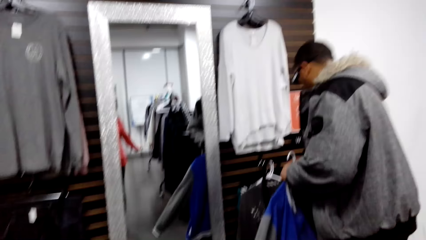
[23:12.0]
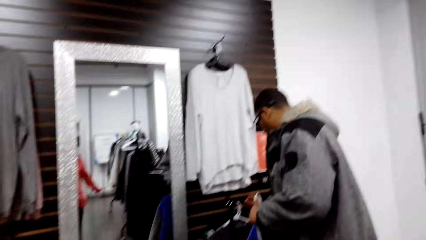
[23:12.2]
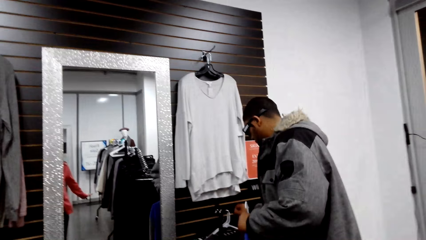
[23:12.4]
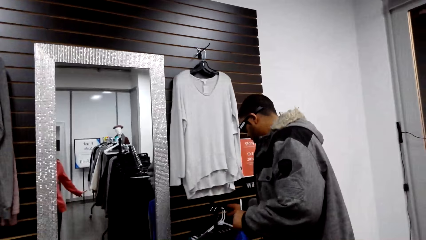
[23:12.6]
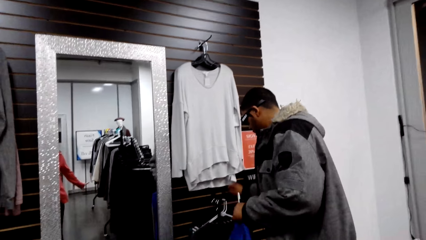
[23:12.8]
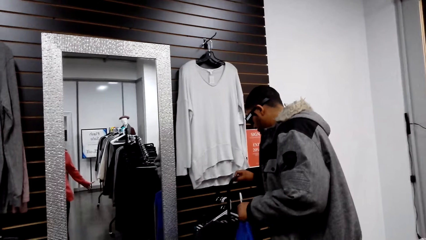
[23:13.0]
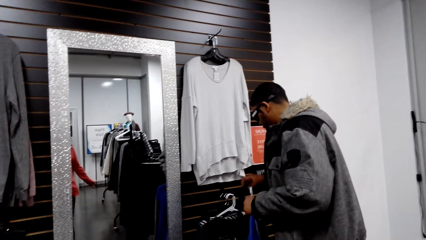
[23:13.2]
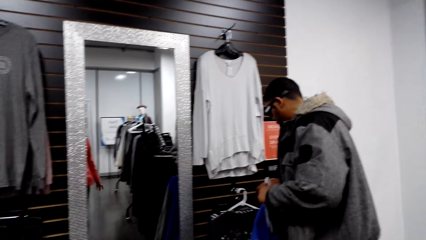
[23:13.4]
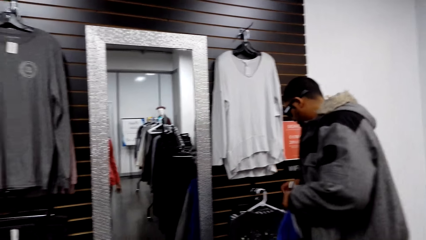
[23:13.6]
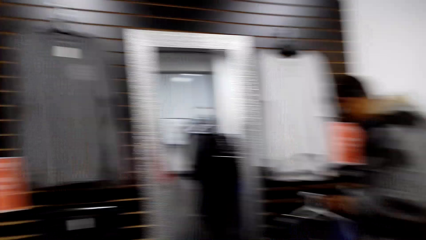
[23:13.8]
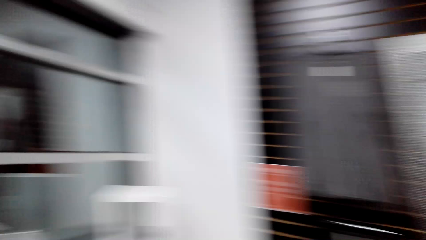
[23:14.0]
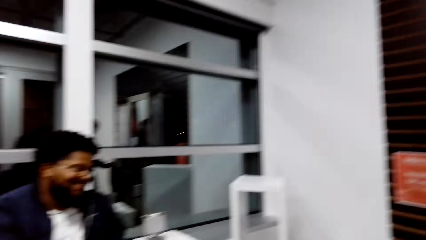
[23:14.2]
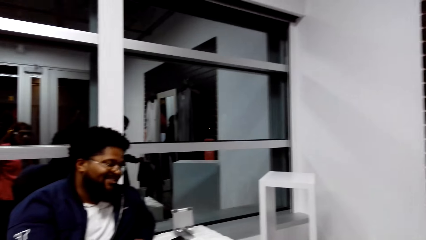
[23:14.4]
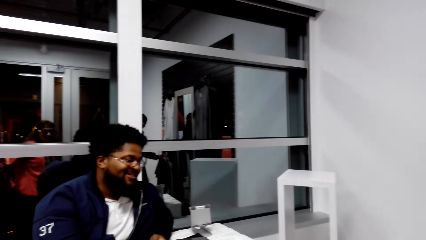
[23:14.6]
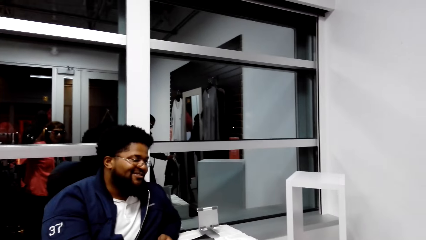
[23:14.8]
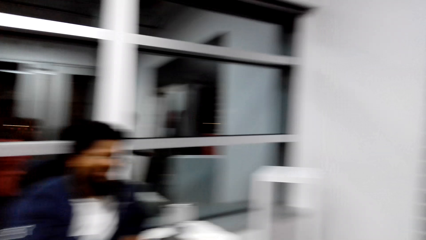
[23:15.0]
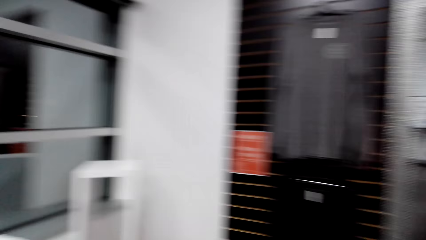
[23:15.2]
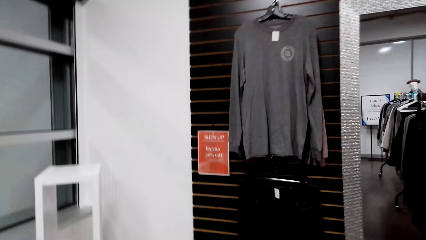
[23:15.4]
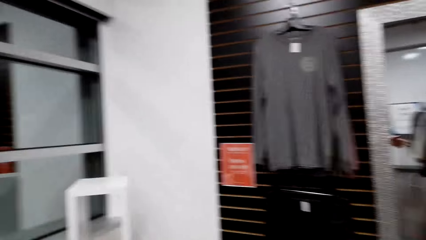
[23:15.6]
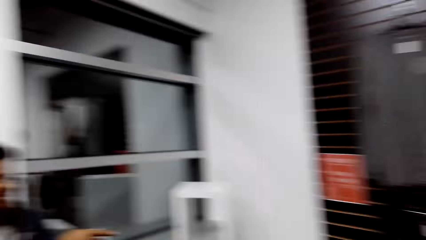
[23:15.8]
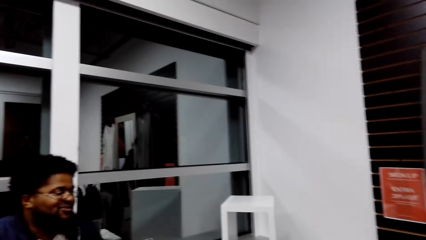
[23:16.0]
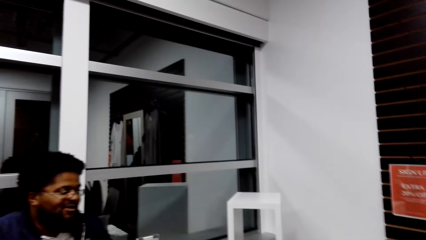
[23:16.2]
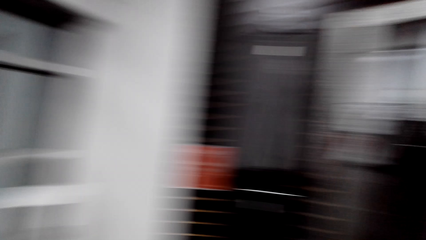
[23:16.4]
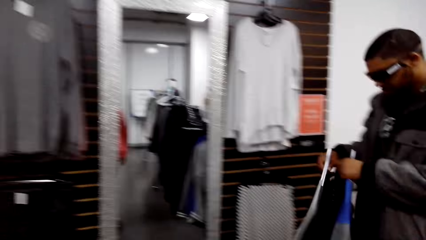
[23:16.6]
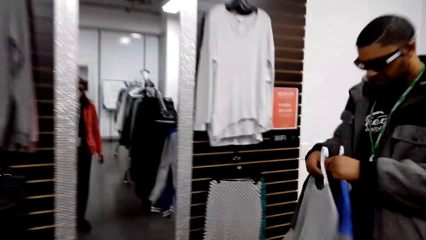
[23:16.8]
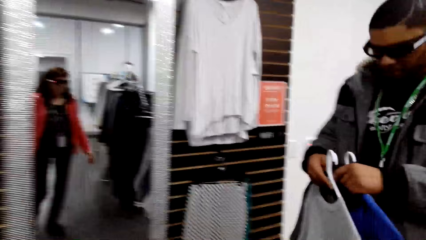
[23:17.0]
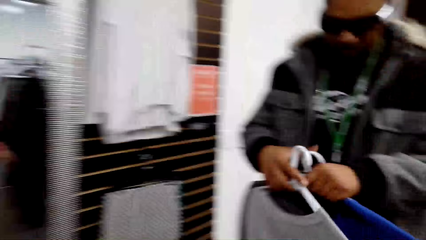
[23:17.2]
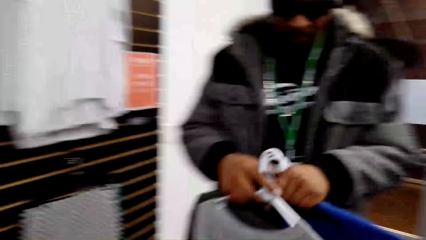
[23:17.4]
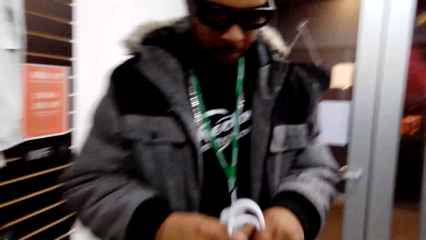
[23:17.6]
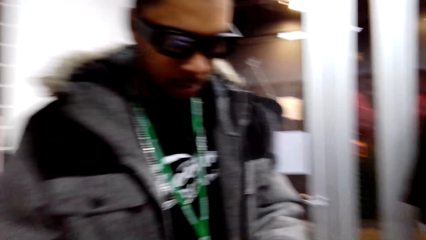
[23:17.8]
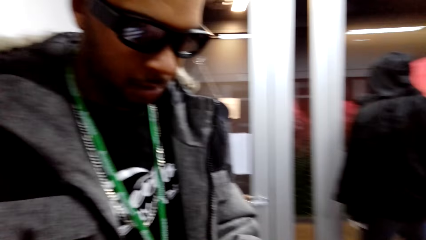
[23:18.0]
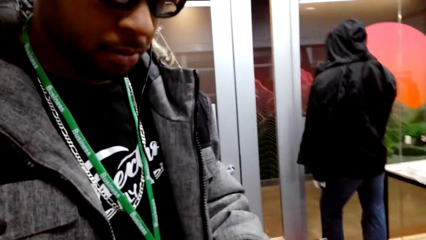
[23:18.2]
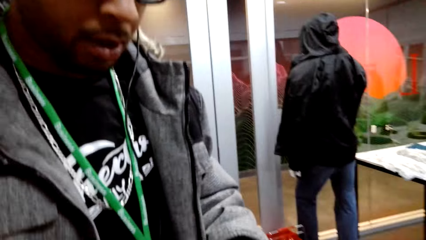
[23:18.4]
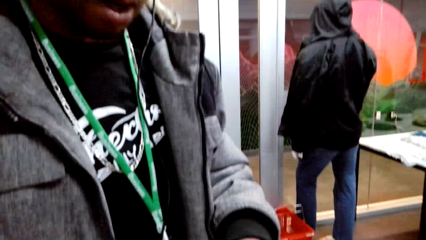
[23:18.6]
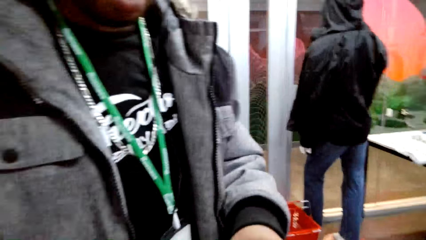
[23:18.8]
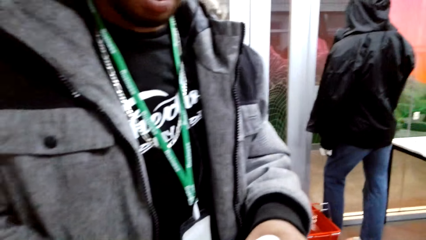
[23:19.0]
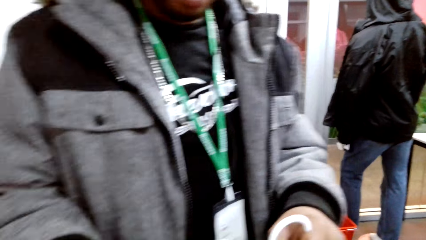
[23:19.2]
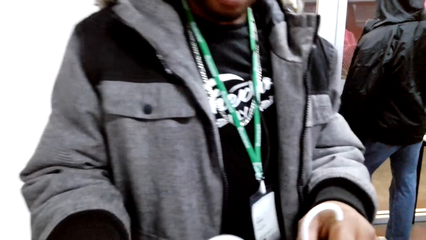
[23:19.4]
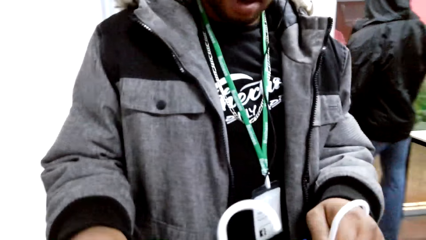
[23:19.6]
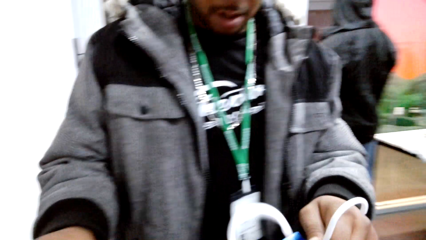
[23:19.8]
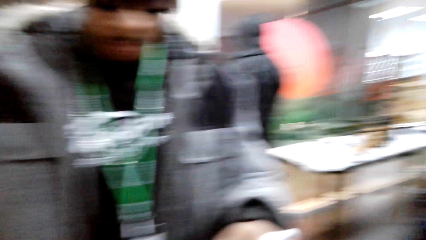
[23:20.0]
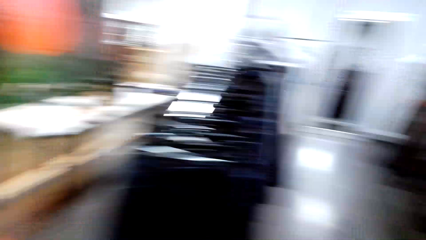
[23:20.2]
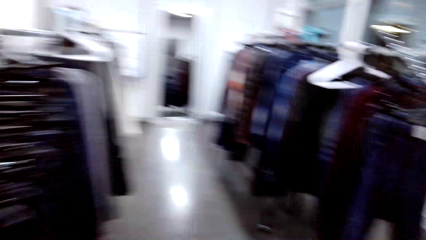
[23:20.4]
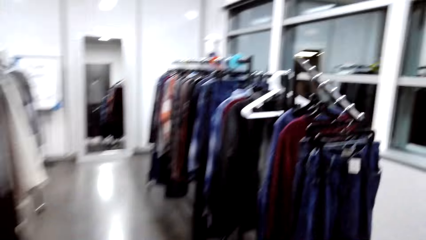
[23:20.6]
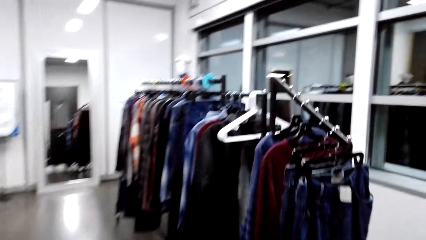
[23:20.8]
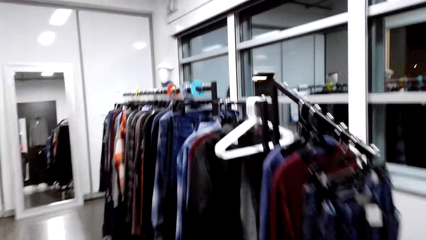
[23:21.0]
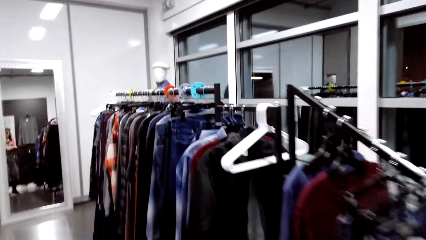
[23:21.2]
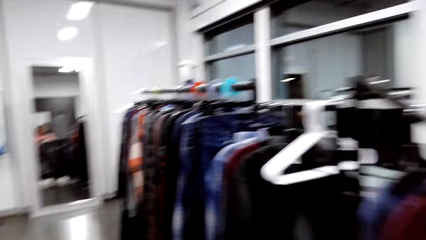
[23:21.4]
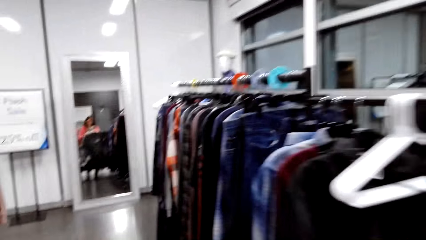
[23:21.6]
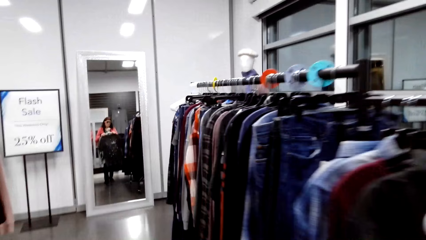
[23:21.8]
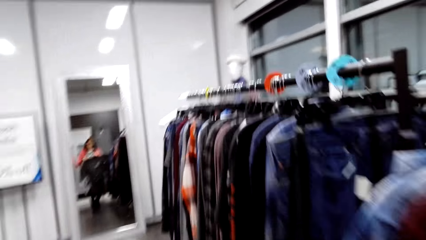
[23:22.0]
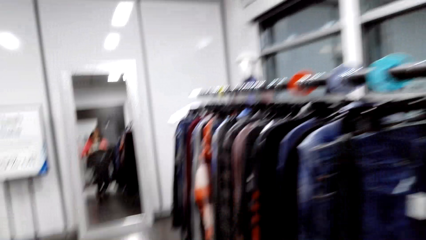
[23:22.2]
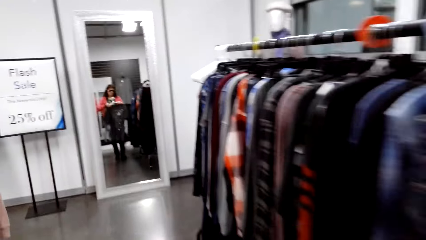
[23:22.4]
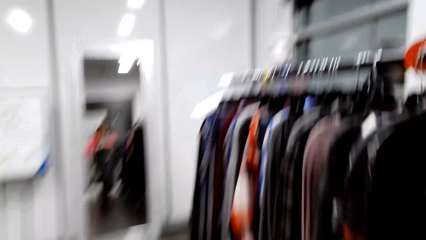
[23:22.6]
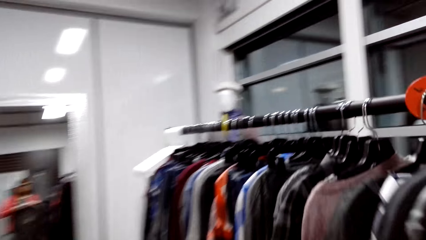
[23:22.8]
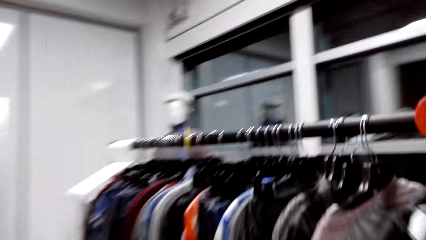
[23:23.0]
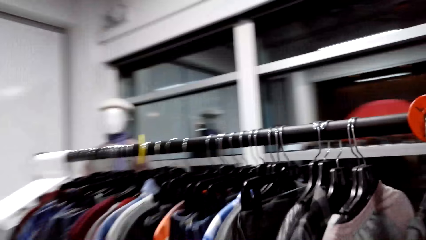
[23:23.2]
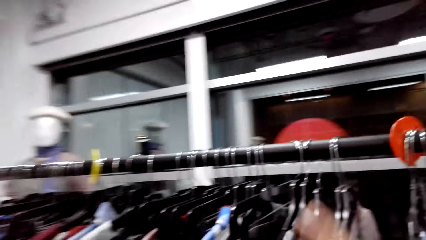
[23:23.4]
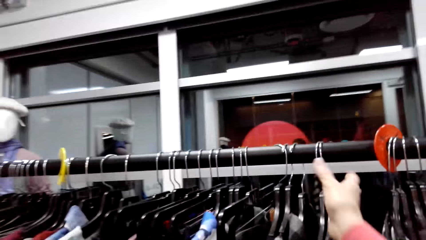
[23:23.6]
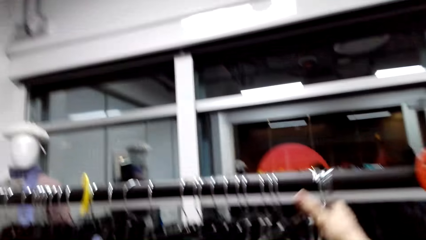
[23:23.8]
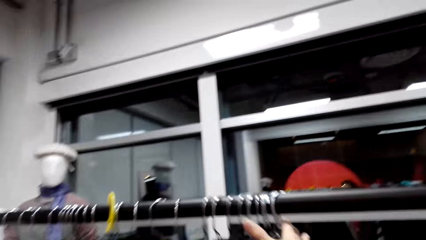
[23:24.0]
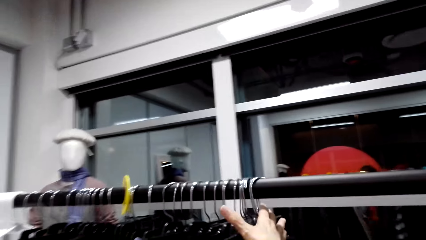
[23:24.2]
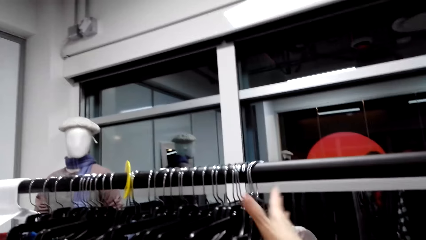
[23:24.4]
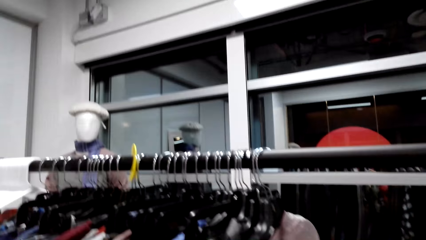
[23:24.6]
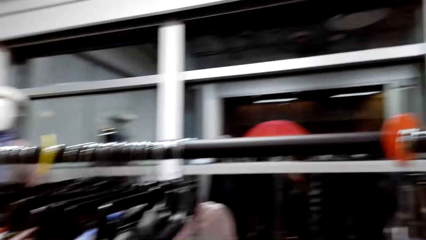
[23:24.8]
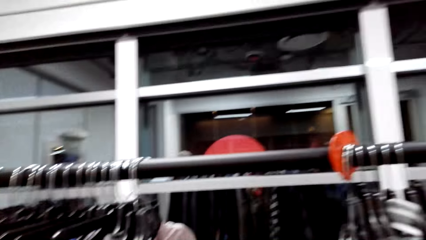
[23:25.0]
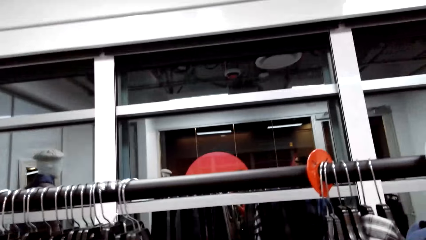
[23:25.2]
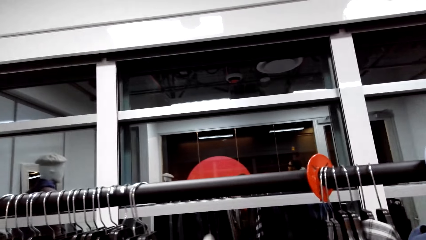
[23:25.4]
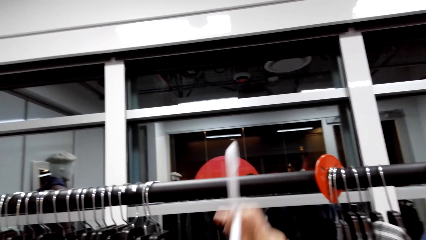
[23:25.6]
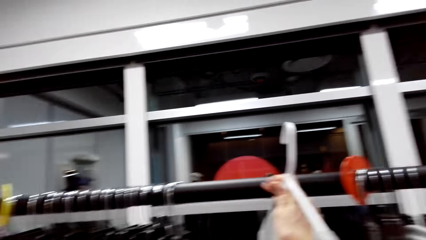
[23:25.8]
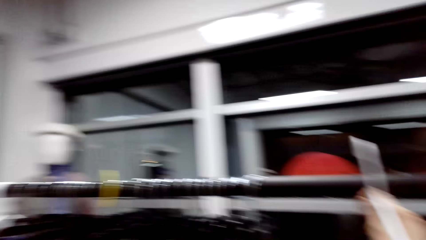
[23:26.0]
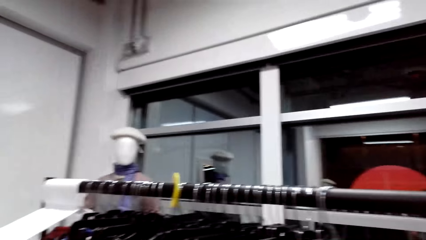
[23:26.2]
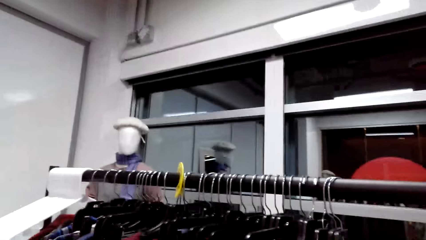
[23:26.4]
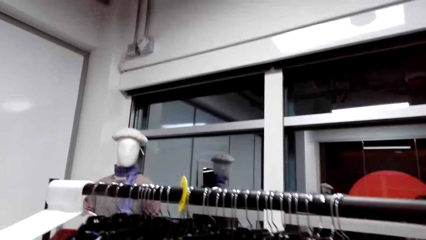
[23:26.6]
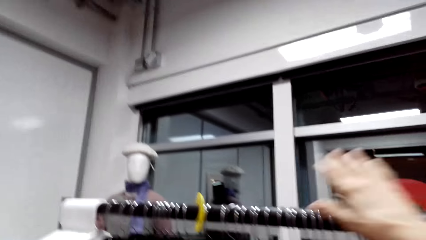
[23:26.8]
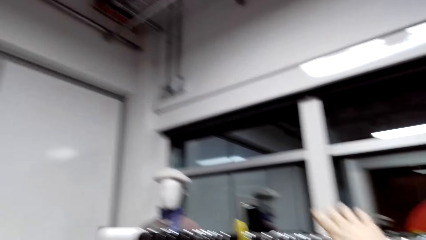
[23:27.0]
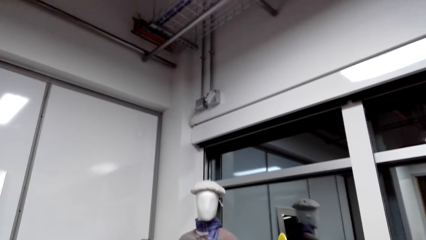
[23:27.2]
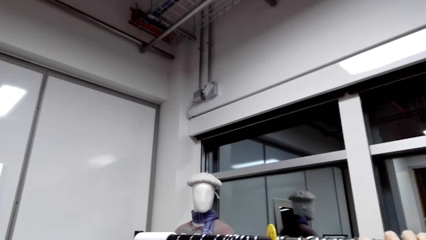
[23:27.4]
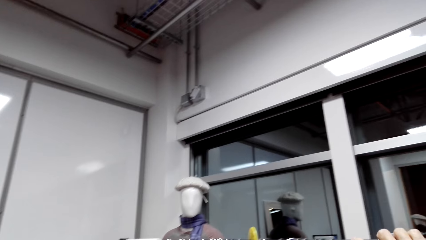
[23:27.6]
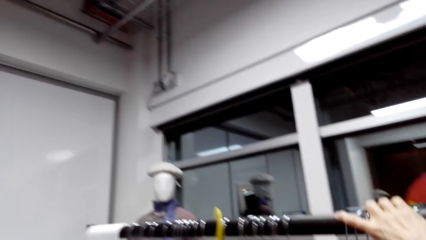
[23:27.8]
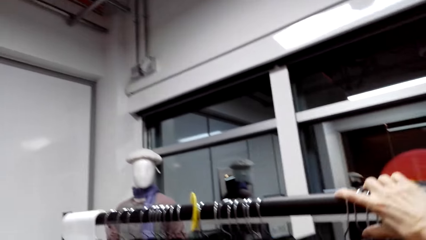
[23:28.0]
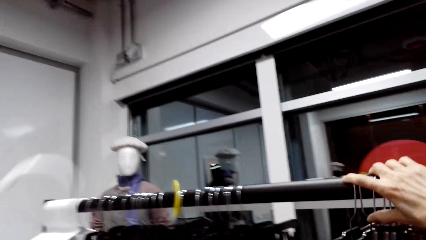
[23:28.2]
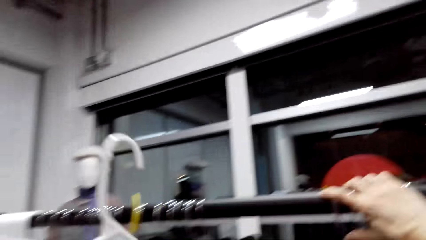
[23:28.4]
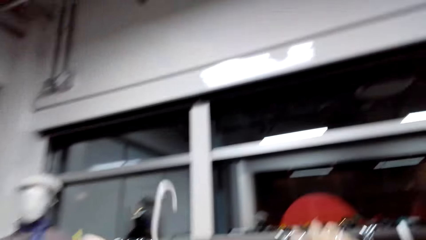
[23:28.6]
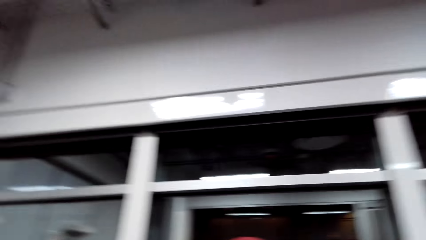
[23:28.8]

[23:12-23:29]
A man holds a jumper sweater. Another man lifts a belt from the hanger. The camera wearer looks at a person. She looks around the boutique. She walks forward. She pushes the hangers on a hanging line with her hands. She lifts a hanger.
